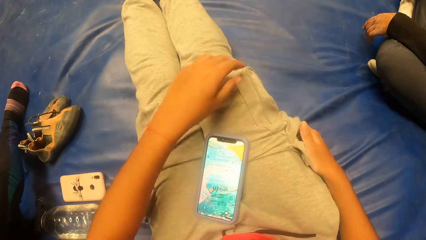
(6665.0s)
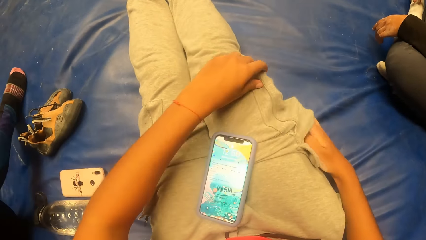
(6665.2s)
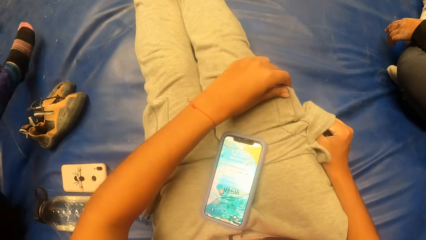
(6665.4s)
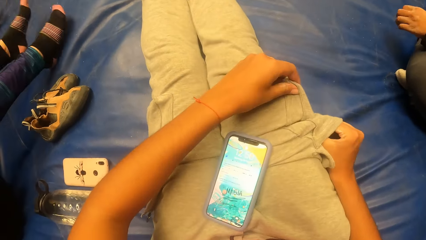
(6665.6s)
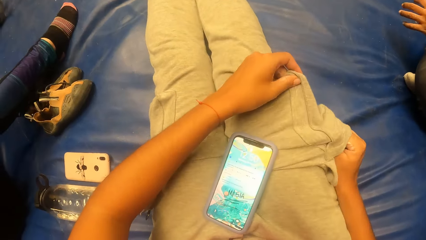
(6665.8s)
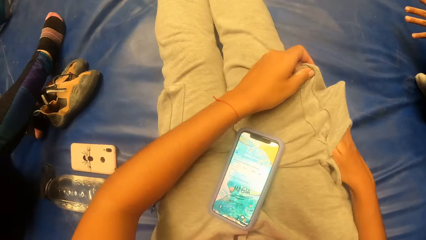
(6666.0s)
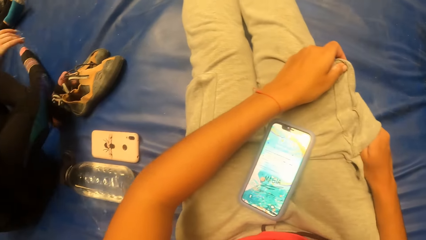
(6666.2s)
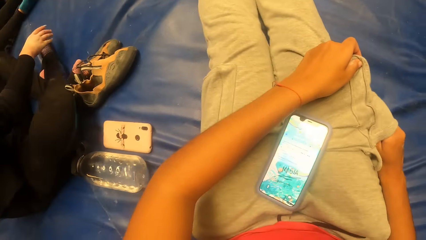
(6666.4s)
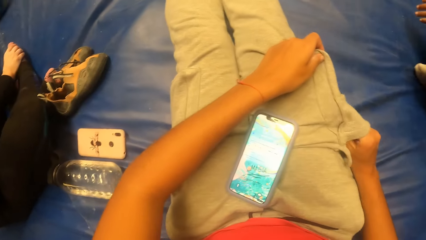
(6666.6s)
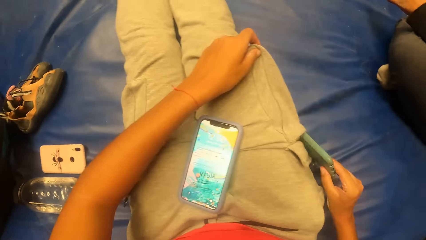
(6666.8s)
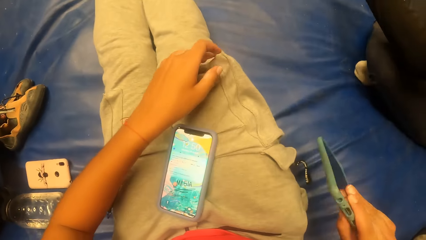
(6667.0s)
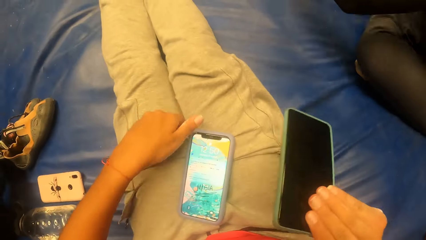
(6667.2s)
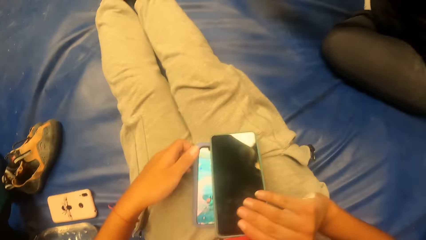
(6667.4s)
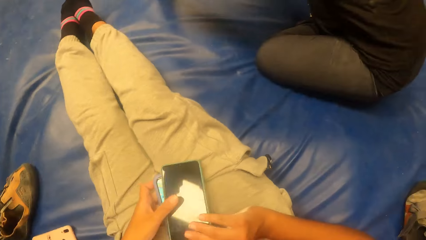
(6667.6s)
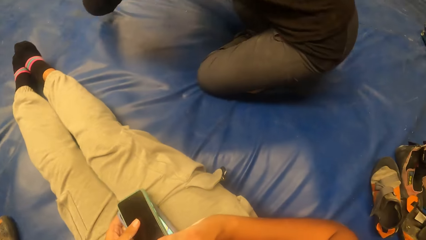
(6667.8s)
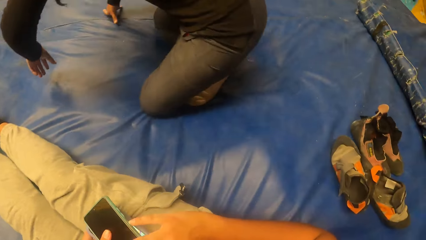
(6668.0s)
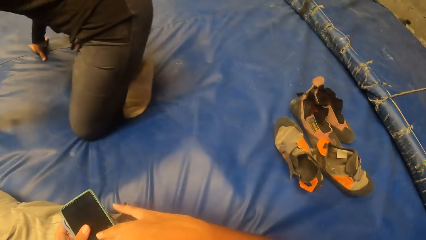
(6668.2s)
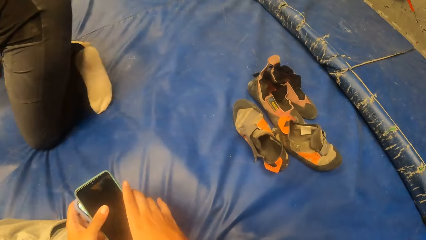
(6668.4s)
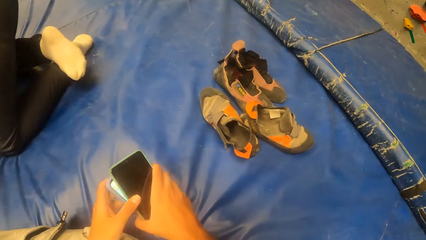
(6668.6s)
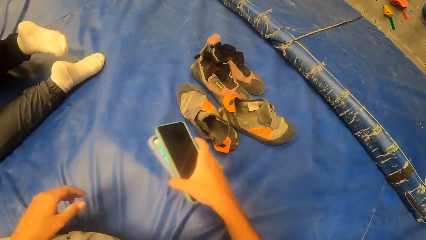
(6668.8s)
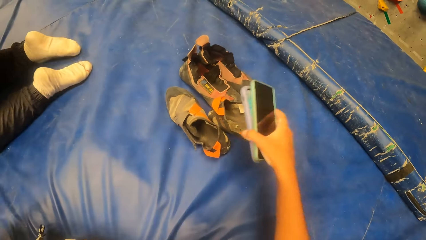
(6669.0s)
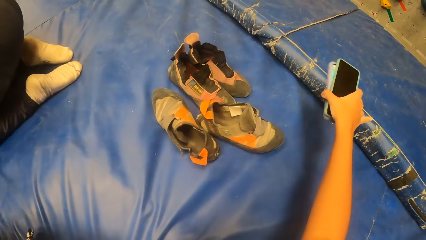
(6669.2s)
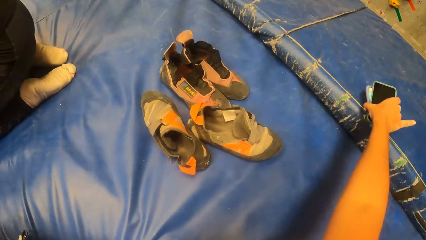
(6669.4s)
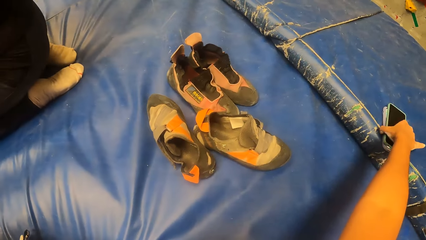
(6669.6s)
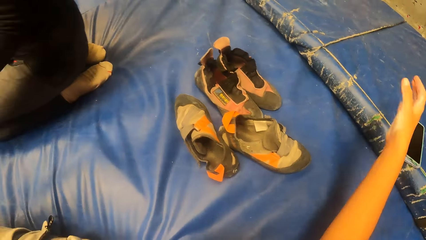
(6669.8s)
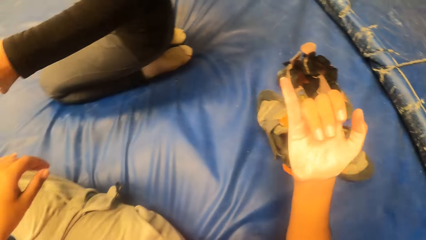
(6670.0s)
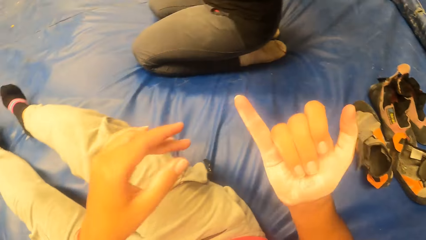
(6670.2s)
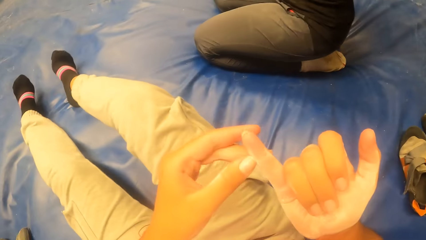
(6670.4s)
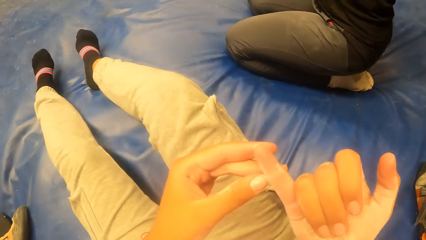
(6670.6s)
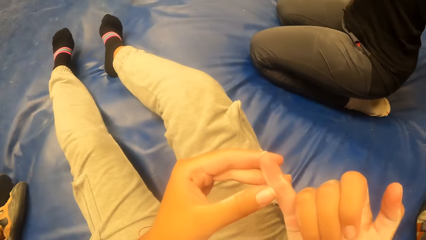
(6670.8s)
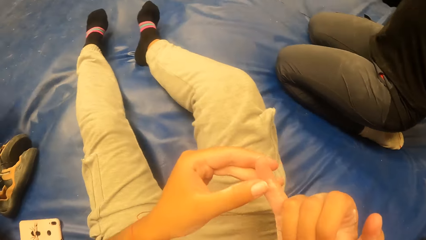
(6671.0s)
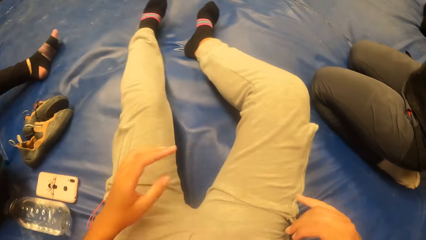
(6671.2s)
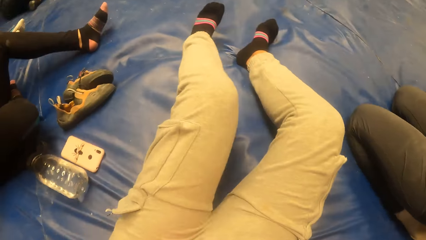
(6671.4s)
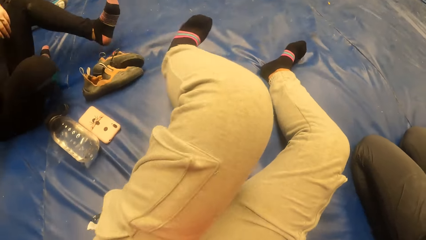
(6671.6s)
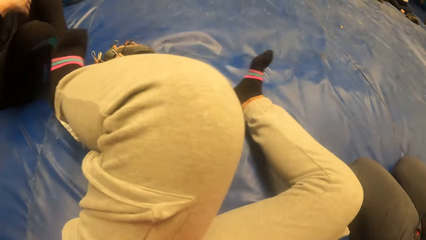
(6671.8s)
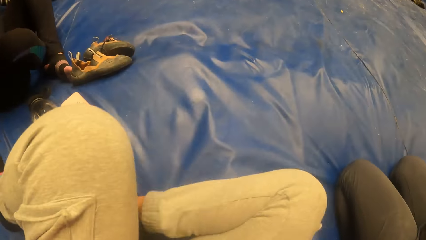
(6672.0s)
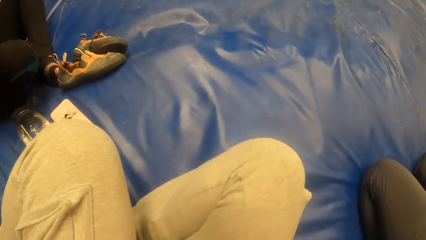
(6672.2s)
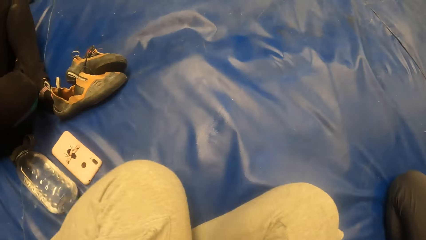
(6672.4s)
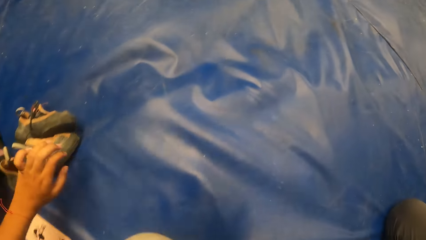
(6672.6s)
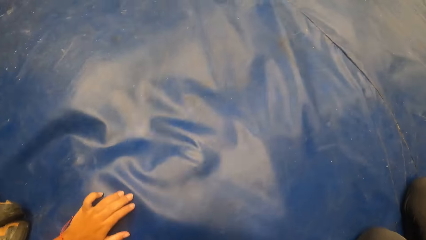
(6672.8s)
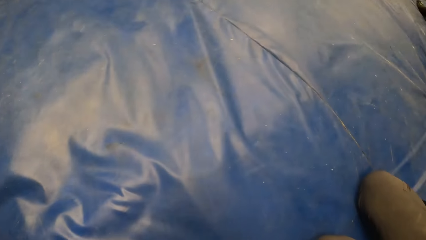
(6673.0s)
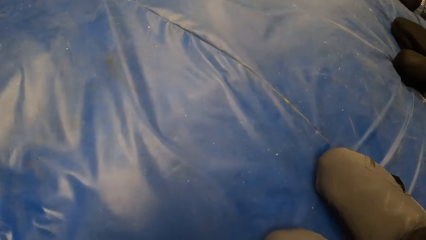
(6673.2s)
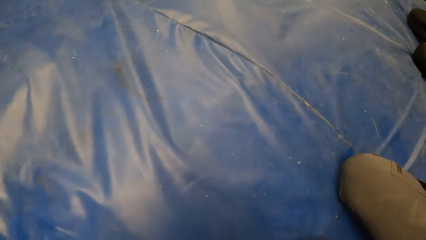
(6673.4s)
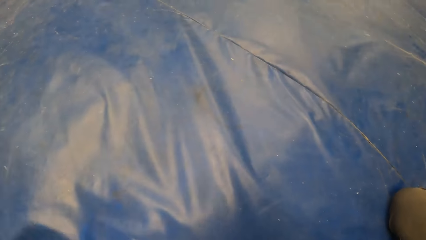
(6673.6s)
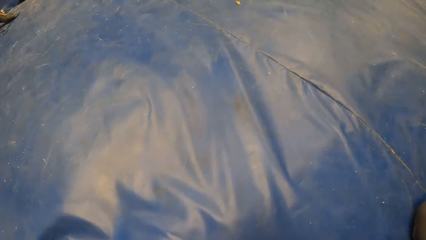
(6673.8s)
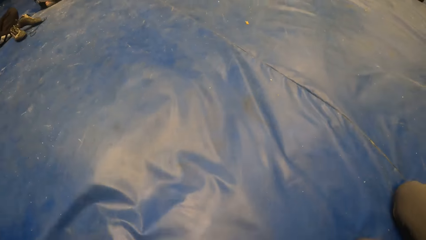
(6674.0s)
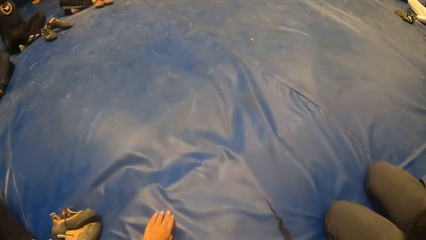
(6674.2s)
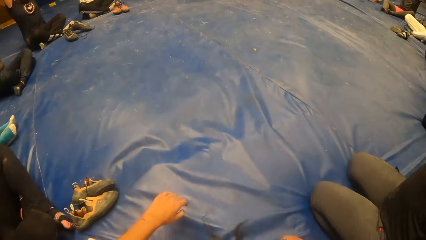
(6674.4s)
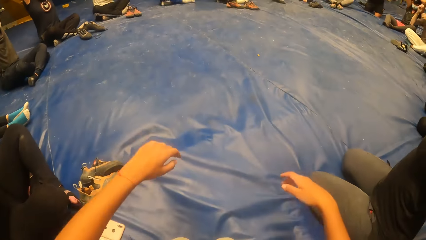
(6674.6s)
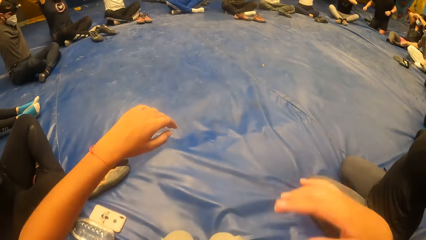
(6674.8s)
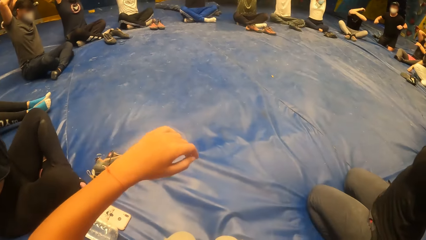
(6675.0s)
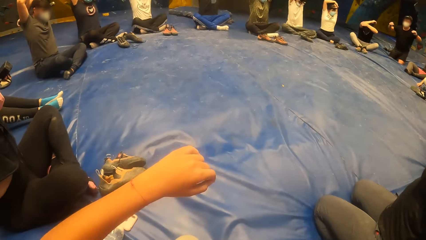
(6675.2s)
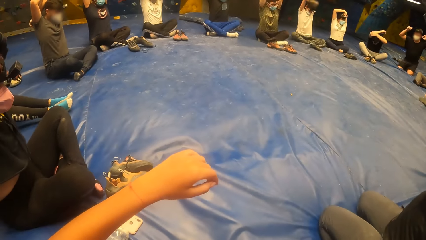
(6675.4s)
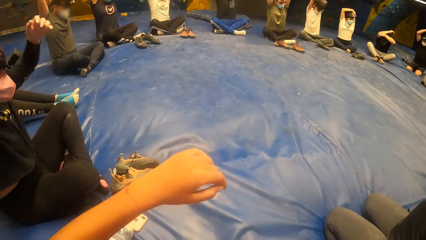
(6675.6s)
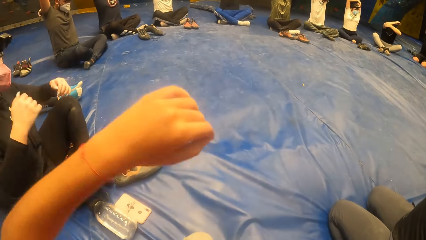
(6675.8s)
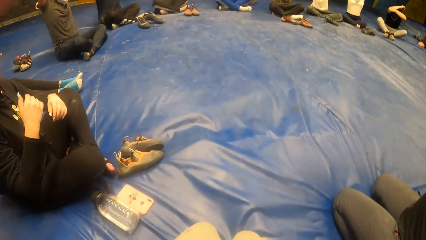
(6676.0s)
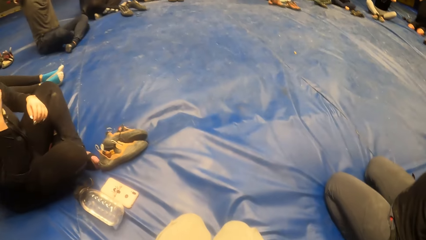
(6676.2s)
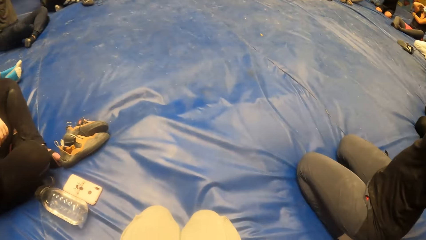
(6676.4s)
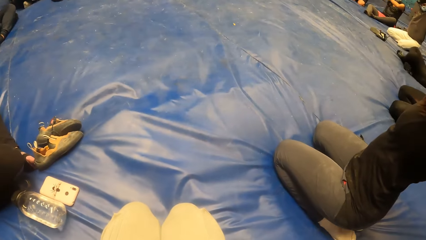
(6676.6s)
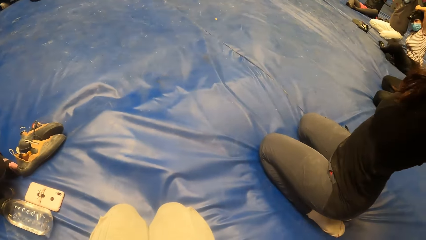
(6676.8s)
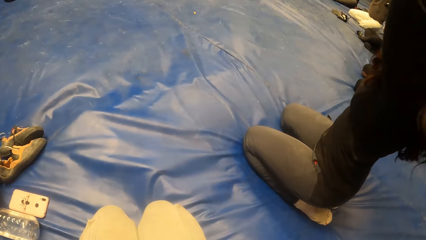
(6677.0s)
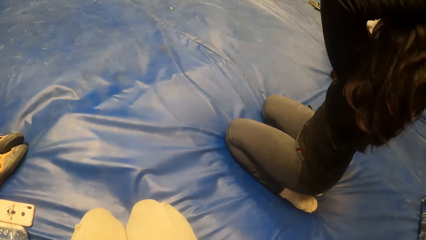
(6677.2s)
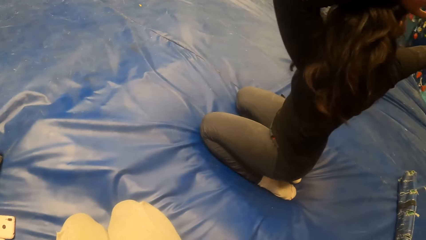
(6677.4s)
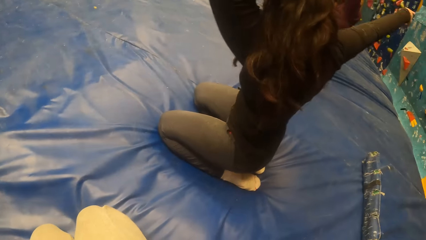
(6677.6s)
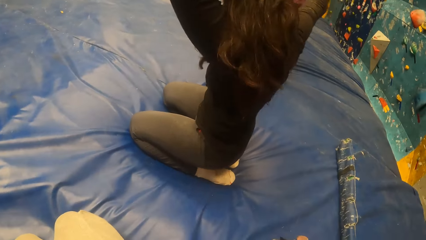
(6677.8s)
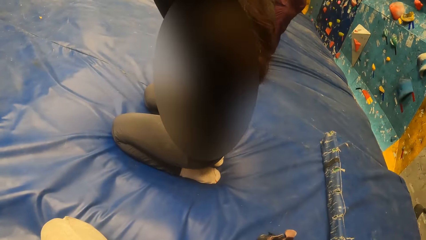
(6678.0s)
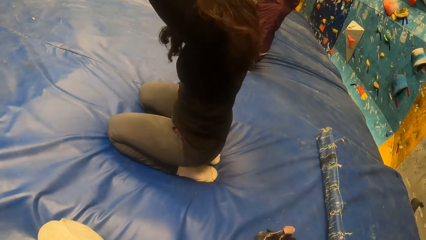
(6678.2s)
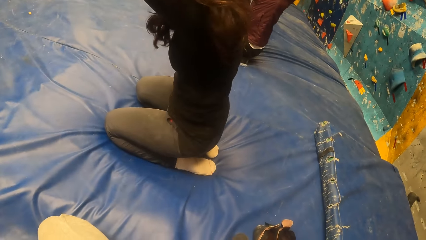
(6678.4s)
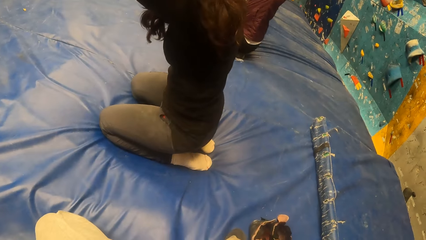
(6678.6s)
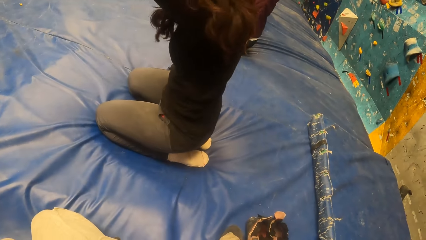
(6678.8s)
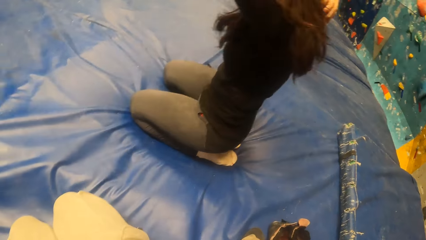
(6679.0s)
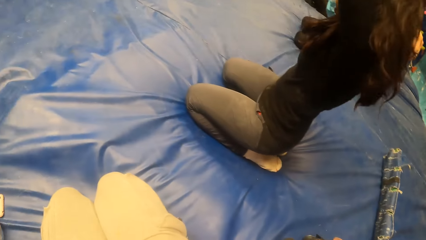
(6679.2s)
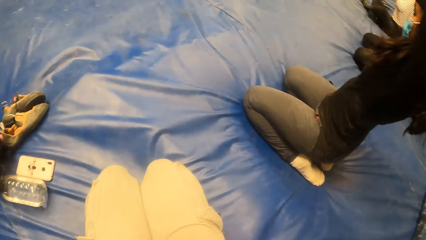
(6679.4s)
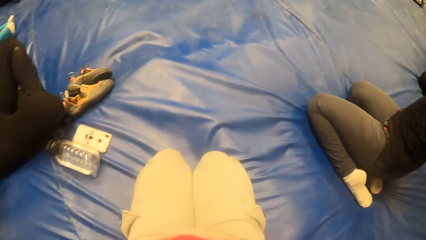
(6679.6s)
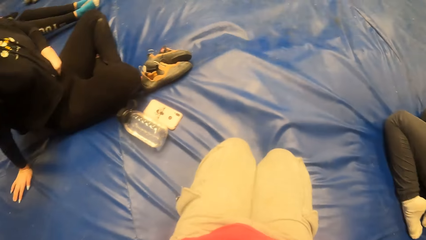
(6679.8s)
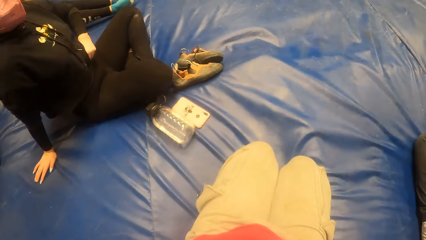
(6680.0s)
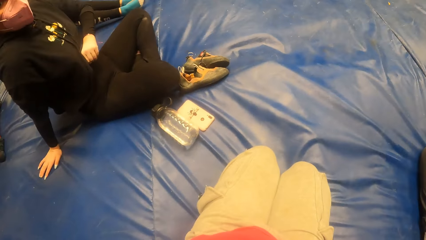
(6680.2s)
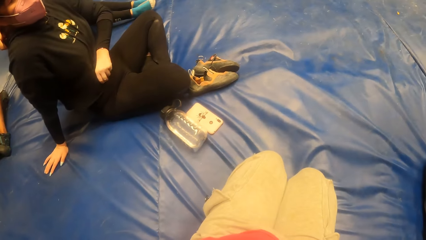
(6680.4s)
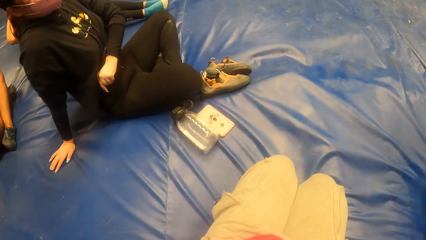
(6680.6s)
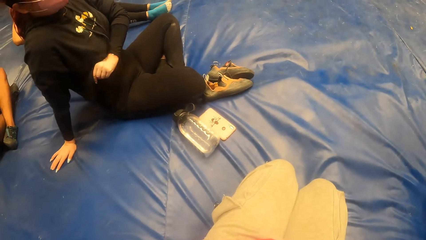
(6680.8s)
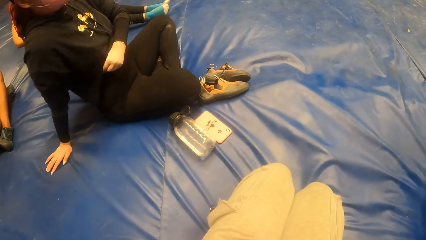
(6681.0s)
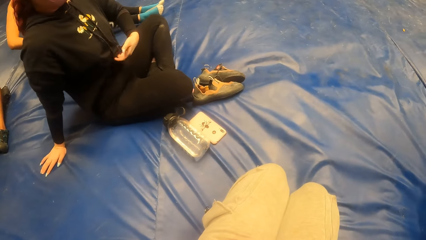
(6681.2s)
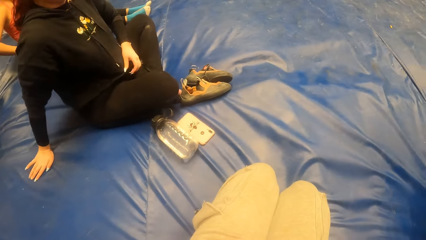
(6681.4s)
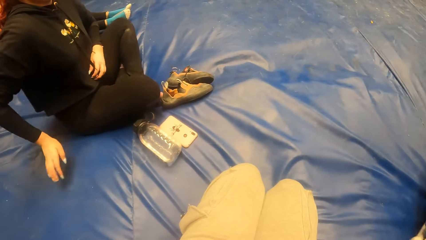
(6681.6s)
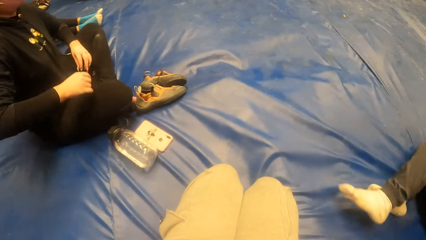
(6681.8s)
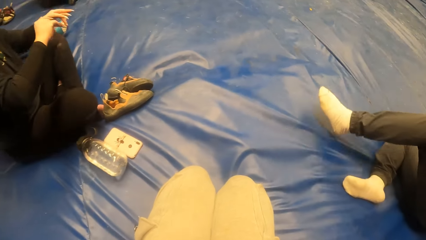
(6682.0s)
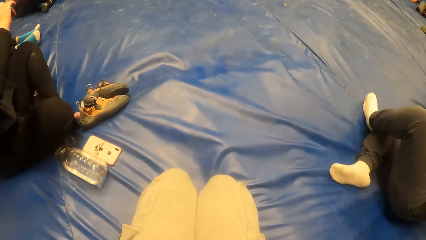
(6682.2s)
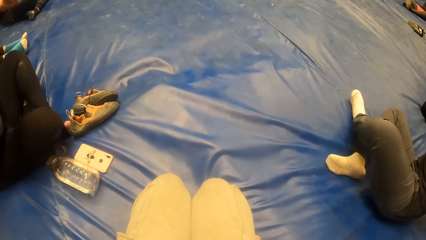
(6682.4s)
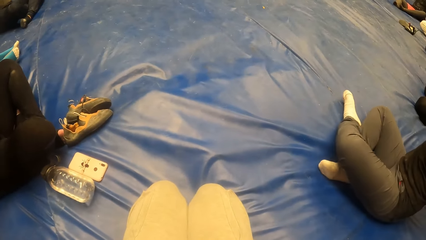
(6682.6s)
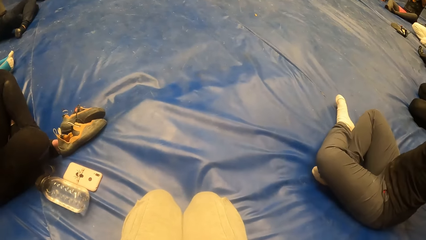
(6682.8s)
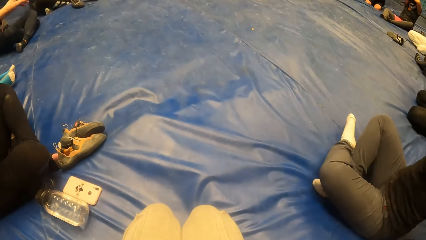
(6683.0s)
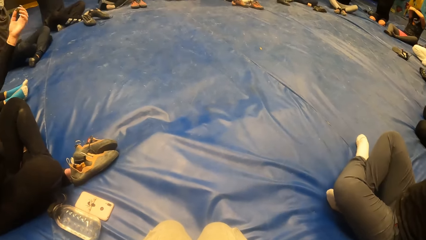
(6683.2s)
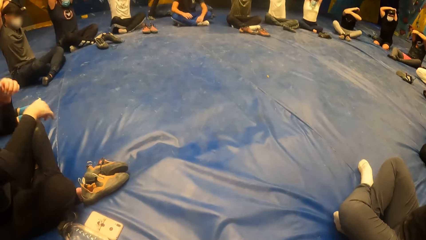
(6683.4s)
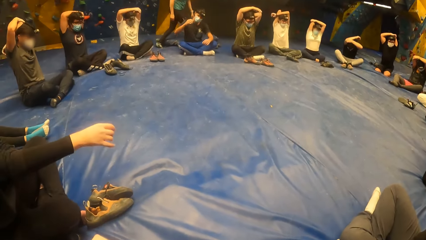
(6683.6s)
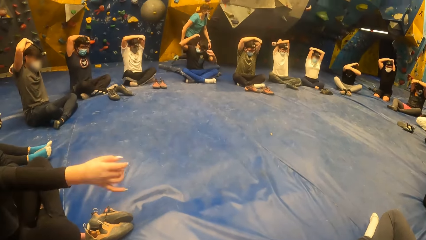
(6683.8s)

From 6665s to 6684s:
The camera wearer takes out a phone from a pocket in her trouser with her right hand. She places the phone on another phone on her lap with her right hand. She passes the phones behind her from her lap with both hands. She looks around. She drops the phone on a foam with her right hand. She checks the finger, folds her legs and rises to kneel down. She looks around.
